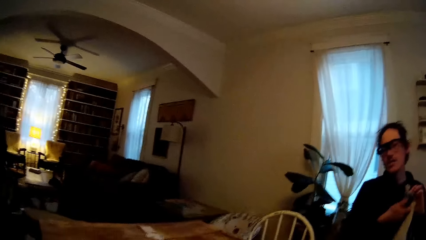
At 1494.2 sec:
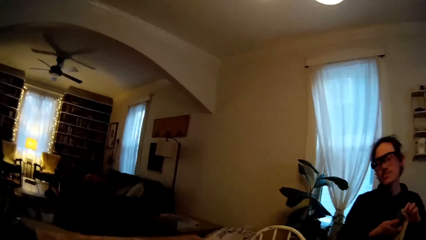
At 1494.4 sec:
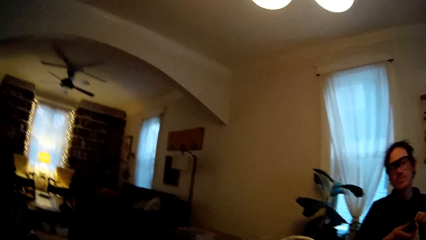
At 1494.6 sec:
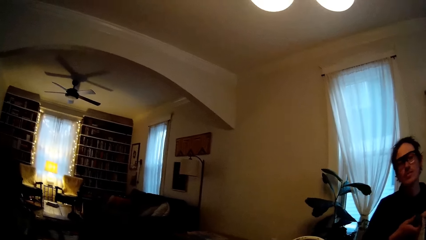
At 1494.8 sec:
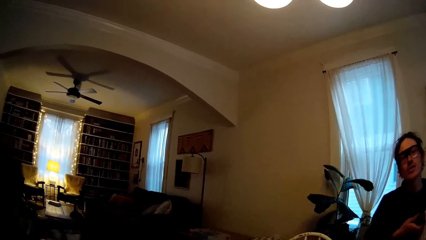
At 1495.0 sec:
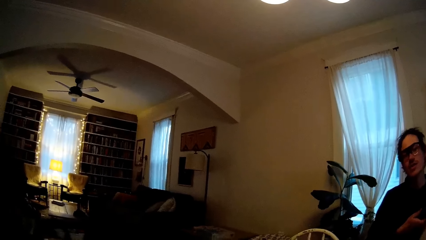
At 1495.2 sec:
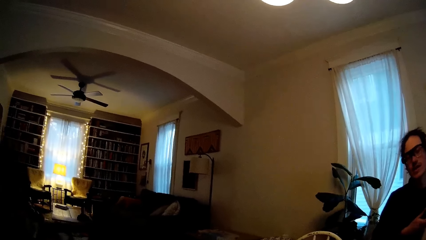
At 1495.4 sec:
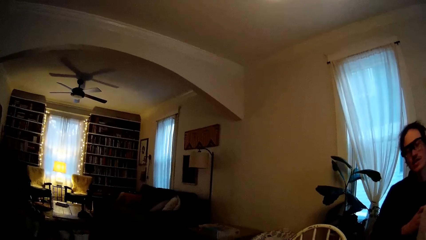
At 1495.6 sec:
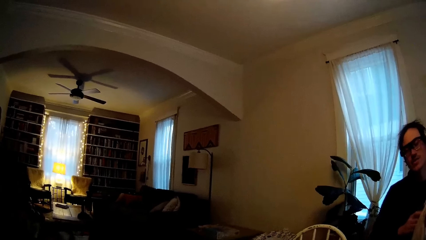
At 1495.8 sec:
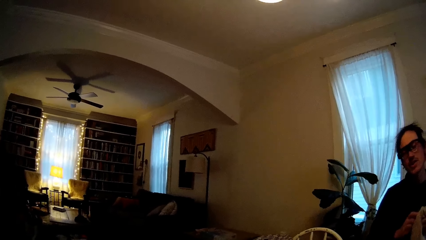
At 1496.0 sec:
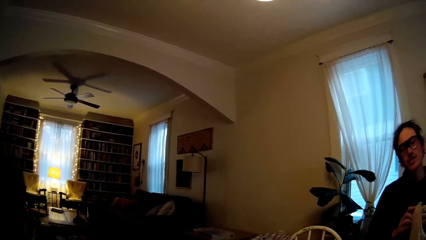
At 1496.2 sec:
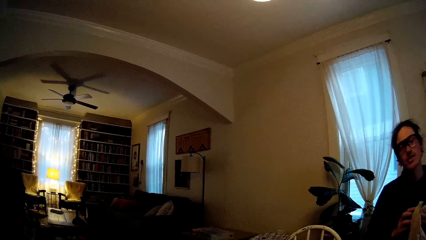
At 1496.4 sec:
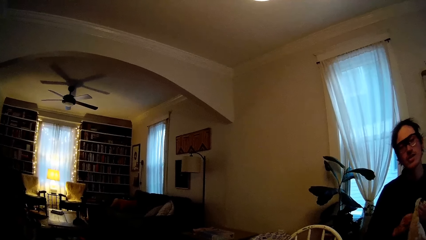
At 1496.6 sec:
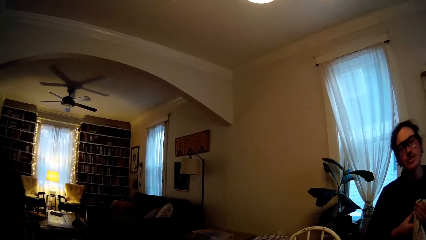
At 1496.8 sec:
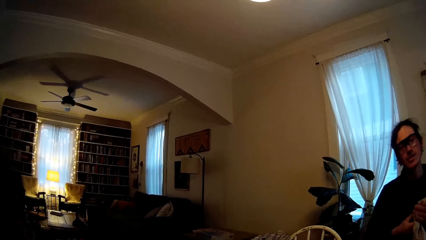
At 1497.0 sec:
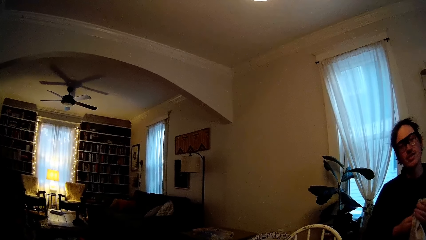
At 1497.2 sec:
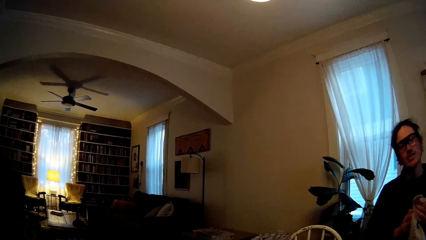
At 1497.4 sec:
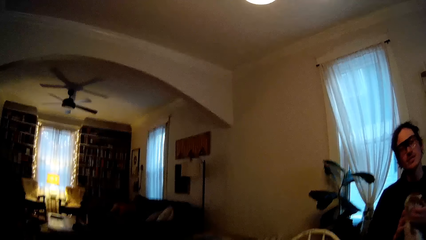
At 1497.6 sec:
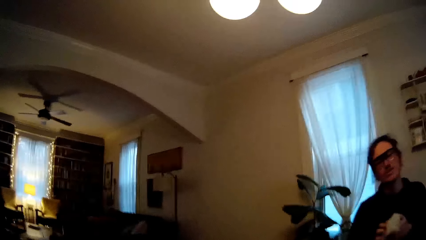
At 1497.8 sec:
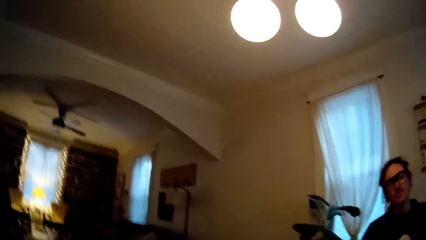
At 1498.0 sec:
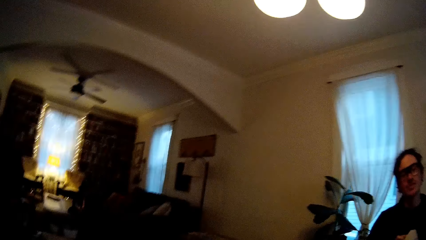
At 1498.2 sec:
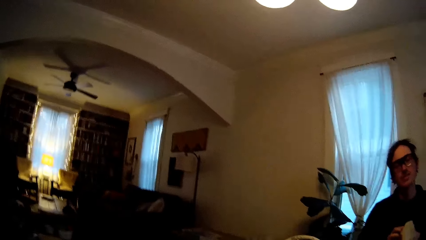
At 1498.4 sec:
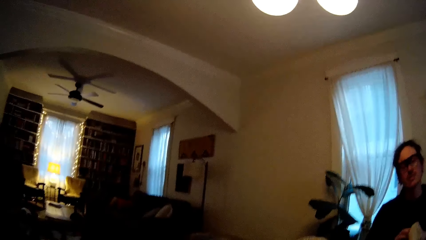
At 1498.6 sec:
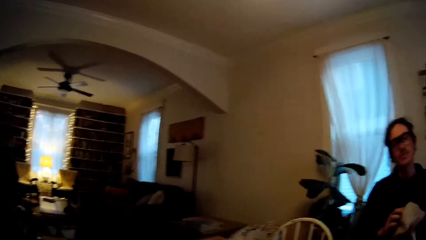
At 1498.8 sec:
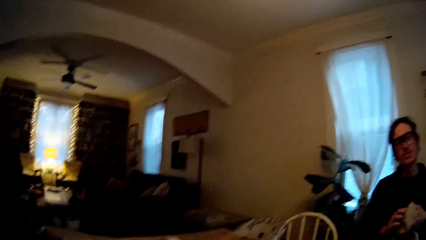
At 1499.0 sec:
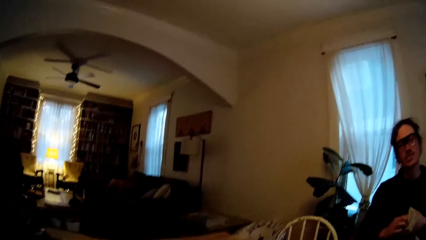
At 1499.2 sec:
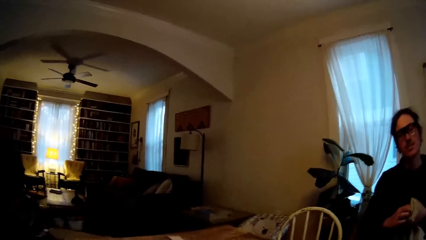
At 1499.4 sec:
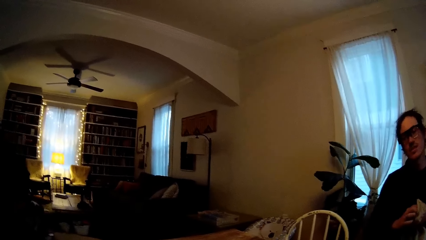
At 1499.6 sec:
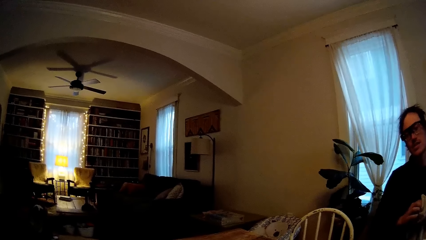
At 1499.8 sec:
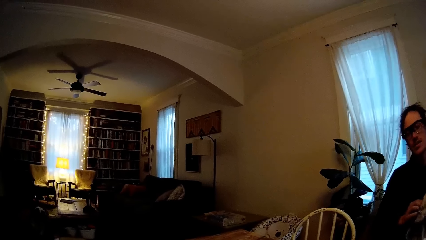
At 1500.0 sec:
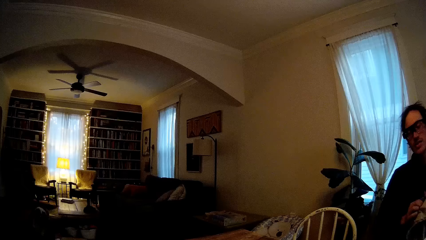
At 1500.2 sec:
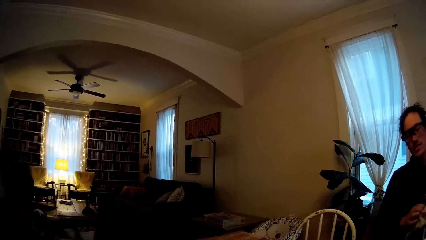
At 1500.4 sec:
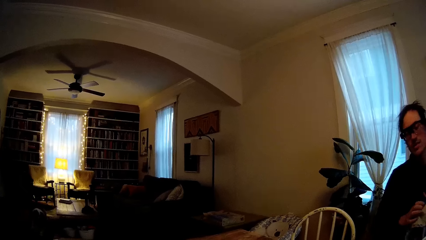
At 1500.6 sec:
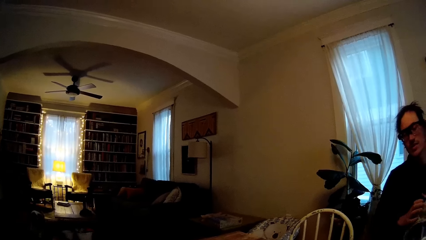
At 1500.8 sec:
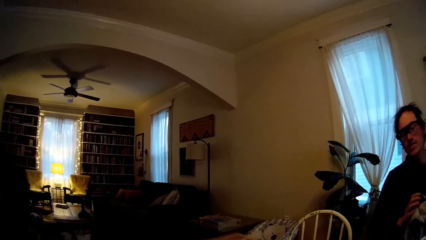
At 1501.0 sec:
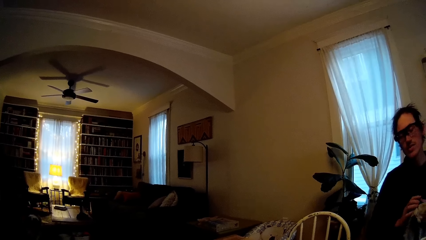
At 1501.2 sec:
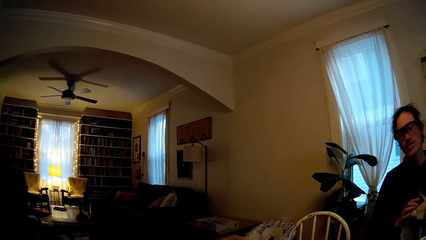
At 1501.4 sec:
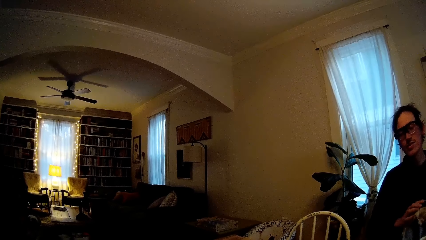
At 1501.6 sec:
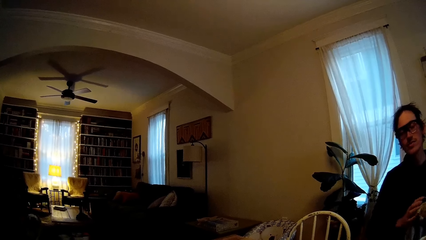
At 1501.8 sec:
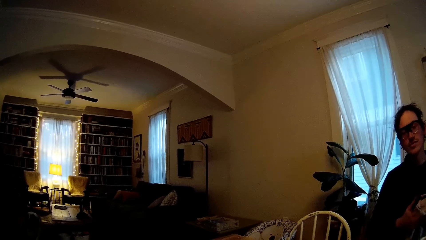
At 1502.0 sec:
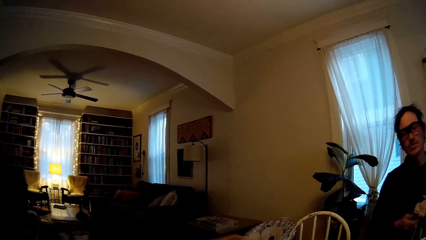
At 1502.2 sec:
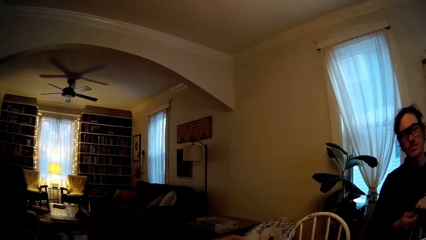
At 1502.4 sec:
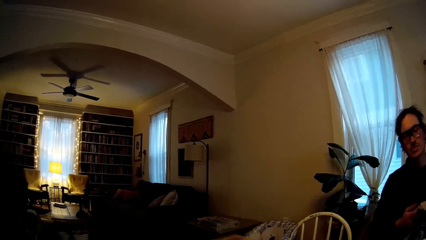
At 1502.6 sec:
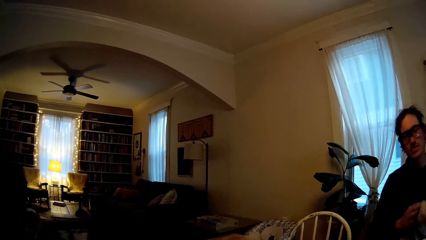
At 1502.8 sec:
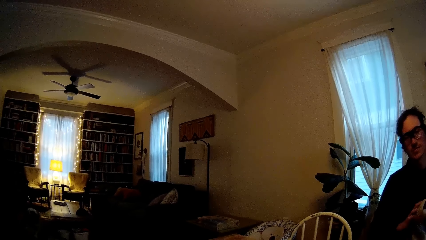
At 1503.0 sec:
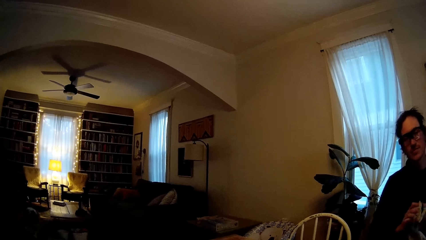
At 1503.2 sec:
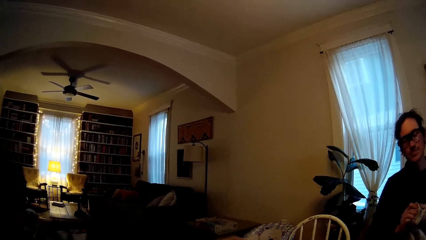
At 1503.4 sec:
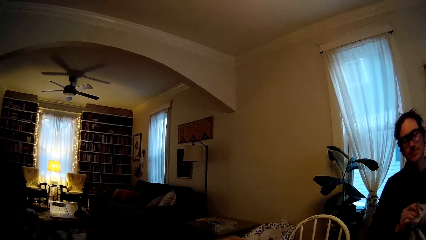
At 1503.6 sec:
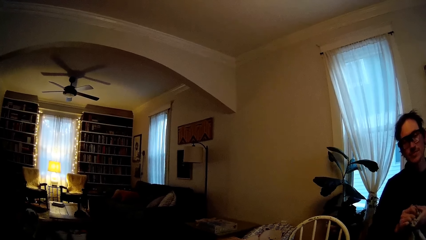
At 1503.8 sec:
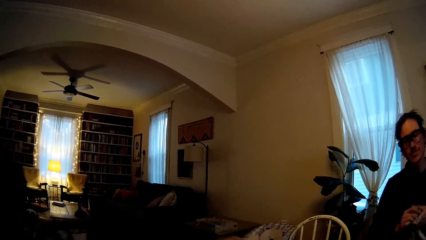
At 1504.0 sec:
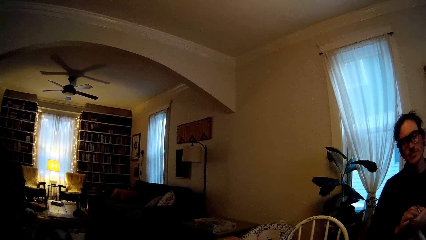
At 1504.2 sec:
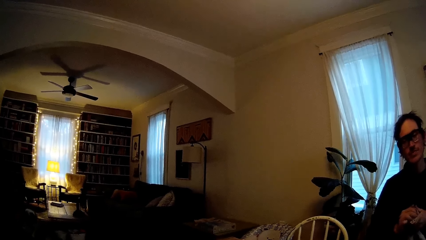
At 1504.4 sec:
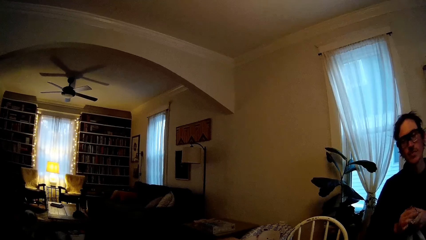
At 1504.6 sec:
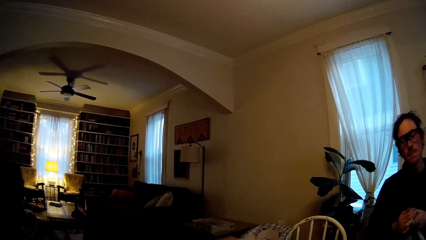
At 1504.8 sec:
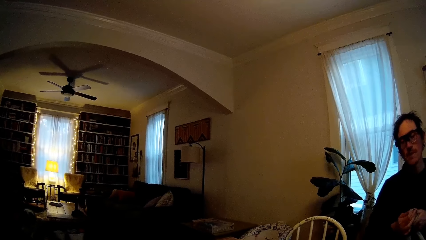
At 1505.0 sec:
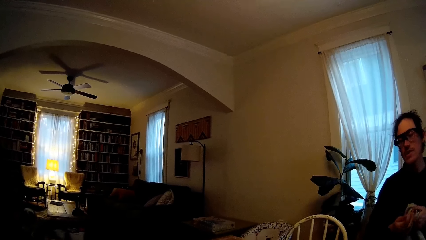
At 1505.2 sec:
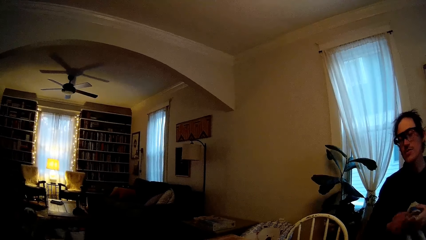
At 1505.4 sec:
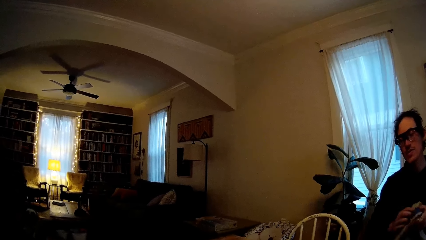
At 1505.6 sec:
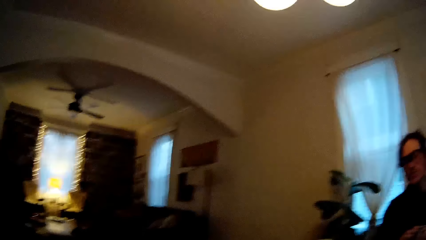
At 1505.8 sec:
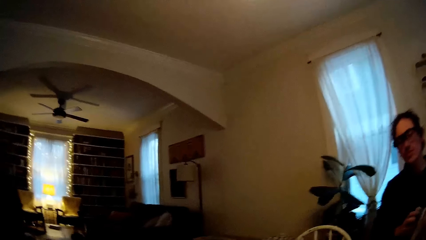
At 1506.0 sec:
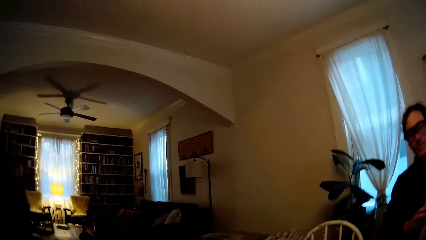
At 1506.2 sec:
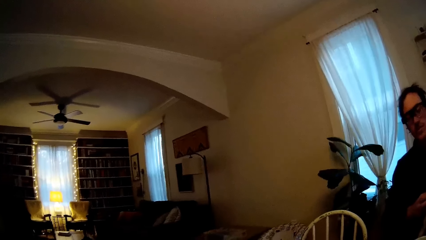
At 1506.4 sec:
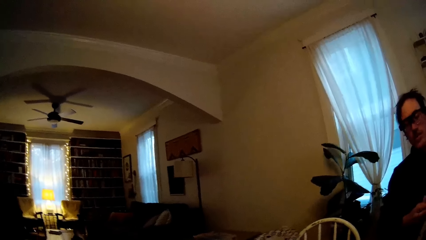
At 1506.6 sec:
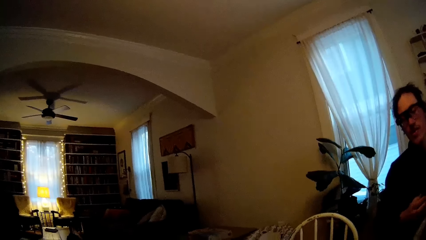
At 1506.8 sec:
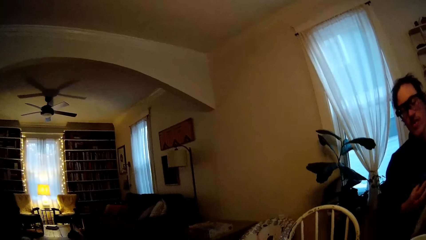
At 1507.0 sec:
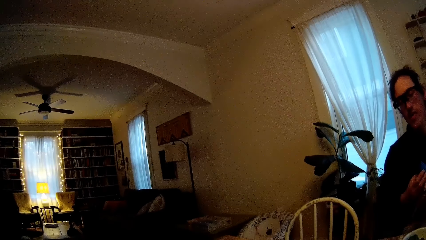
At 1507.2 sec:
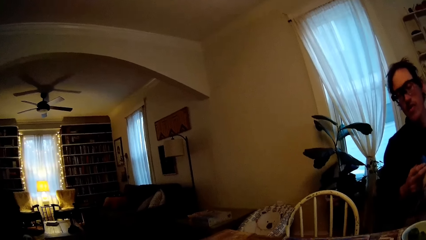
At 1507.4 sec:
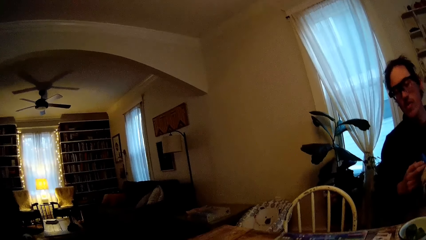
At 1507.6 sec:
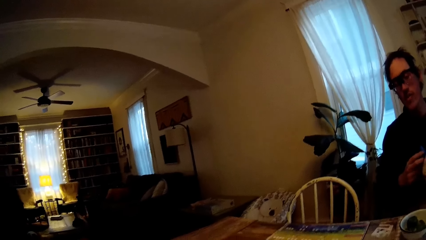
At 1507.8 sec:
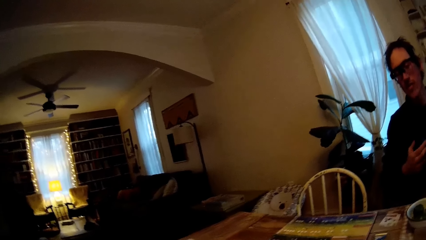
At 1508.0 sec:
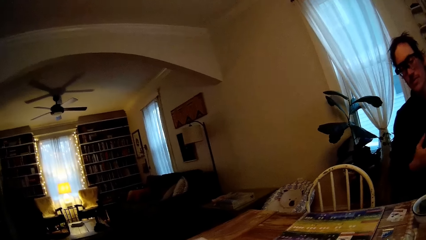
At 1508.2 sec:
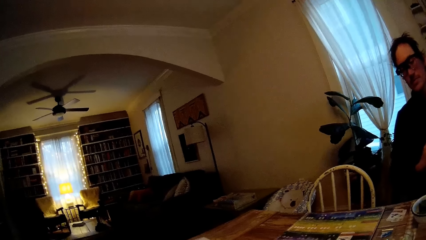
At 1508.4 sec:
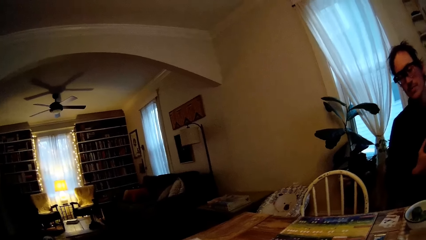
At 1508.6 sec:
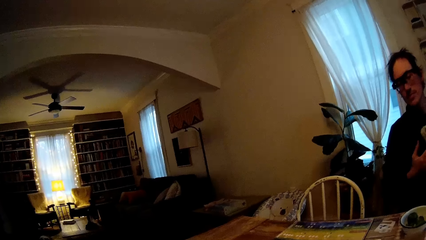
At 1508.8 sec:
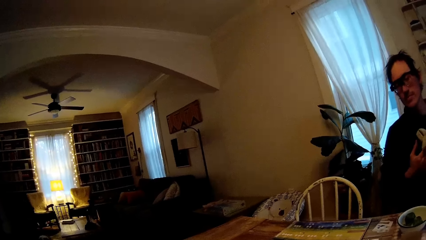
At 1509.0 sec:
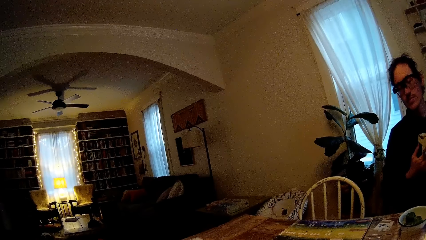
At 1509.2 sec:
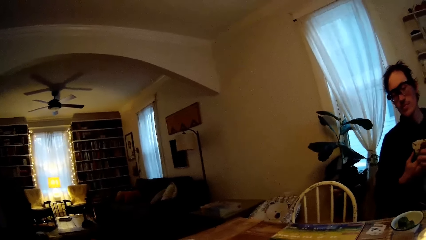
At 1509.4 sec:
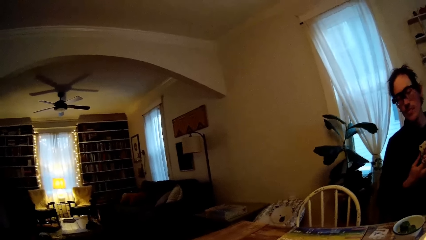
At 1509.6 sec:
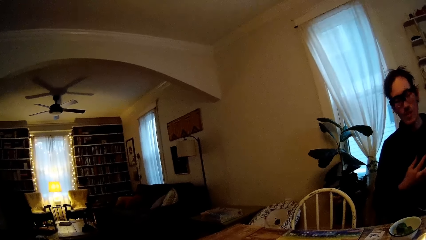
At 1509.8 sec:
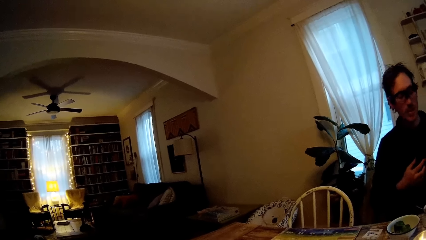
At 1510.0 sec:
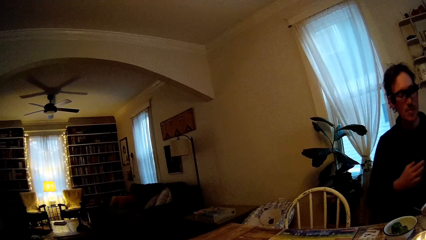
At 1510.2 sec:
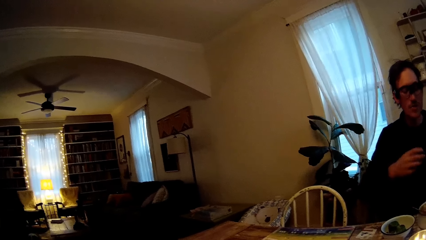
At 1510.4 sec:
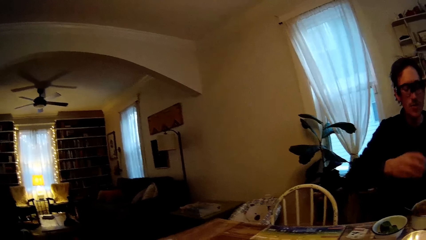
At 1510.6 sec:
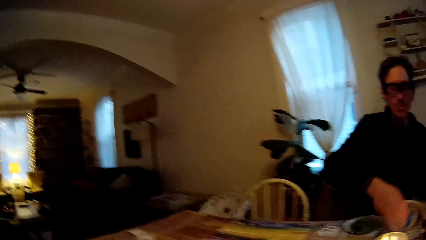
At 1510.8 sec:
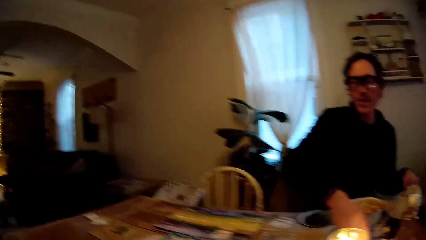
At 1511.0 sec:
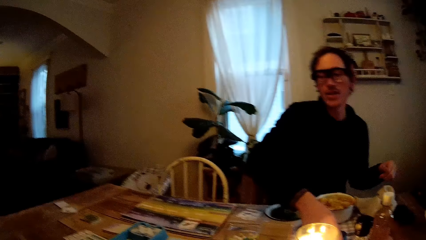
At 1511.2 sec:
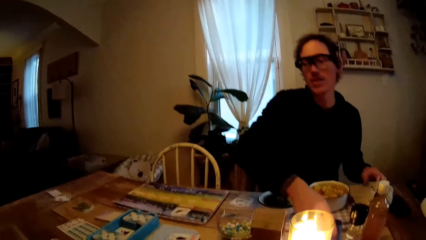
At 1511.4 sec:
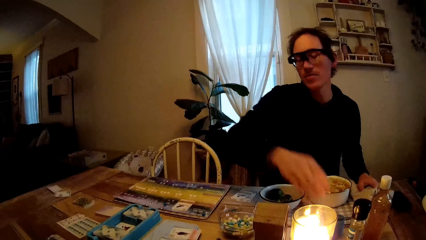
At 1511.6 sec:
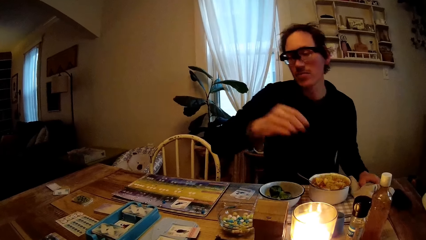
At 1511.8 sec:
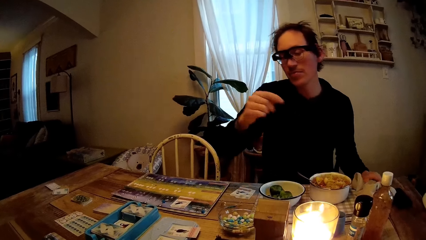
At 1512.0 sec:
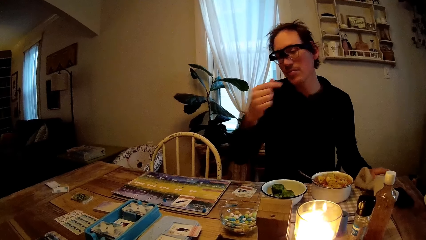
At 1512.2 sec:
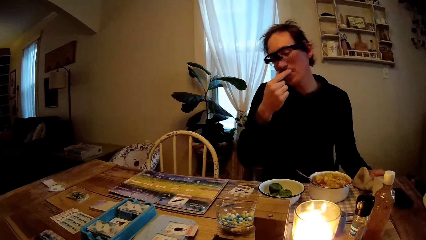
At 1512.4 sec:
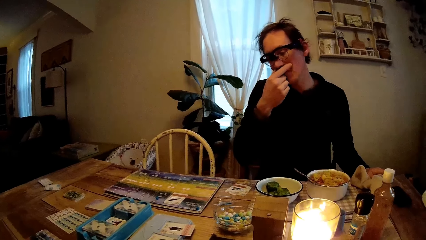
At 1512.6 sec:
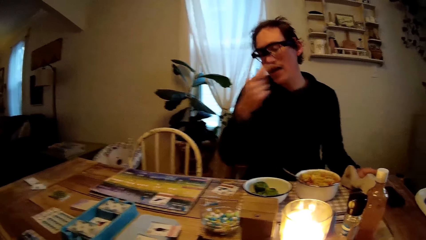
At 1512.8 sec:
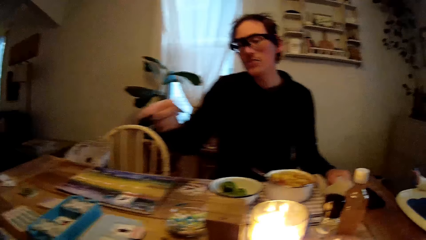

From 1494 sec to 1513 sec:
The man converses with the camera wearer. The man wipes the green cup cover with the serviette in his left hand. He touches the table with his right hand, and touches the serviette on the table with his left hand.
